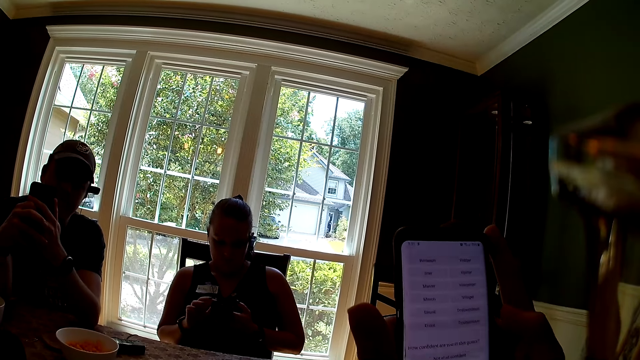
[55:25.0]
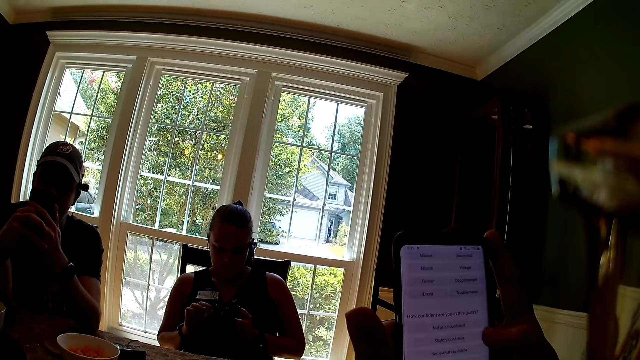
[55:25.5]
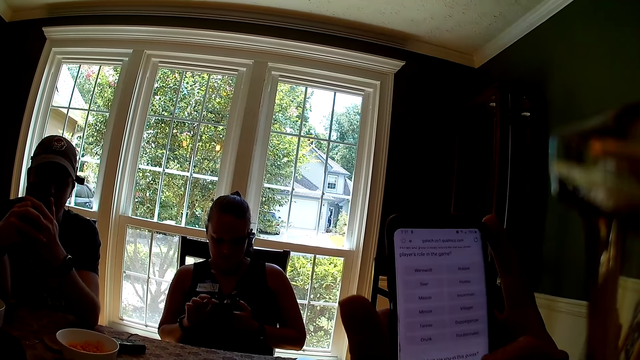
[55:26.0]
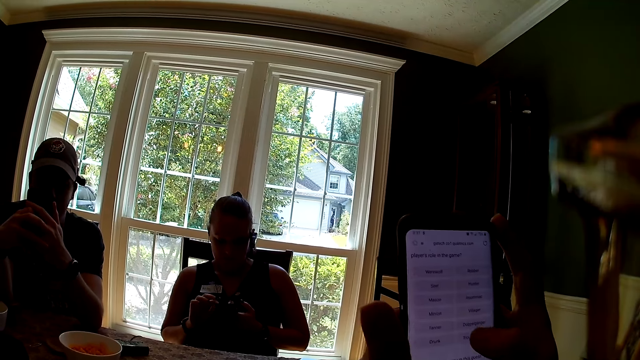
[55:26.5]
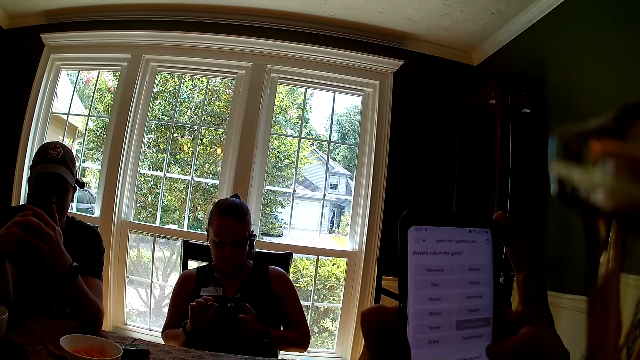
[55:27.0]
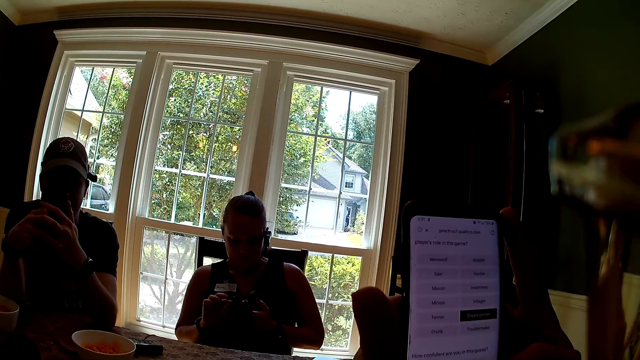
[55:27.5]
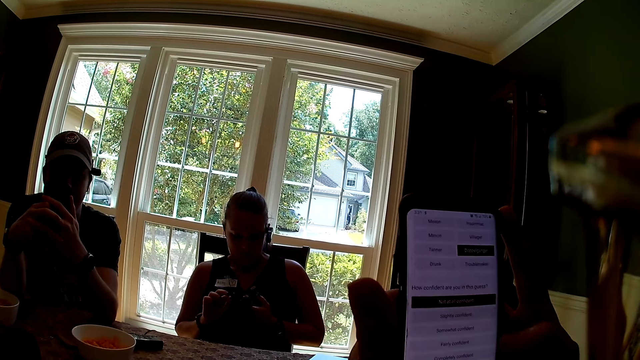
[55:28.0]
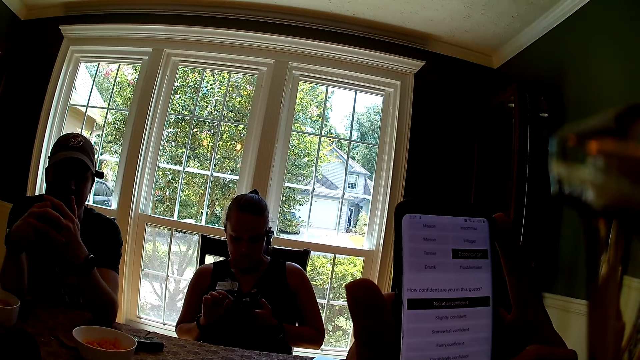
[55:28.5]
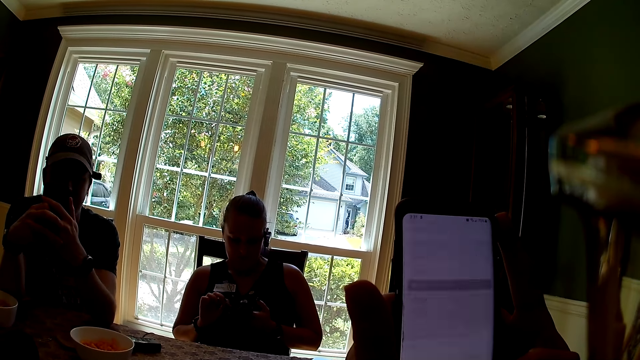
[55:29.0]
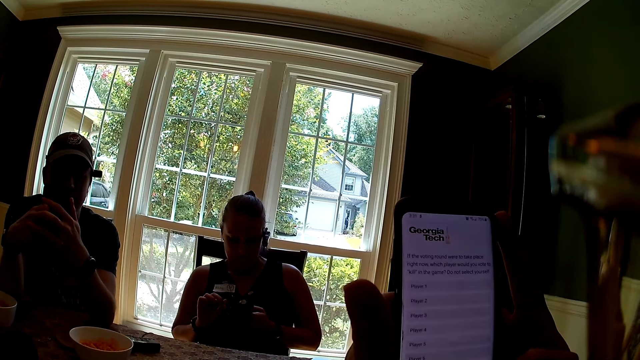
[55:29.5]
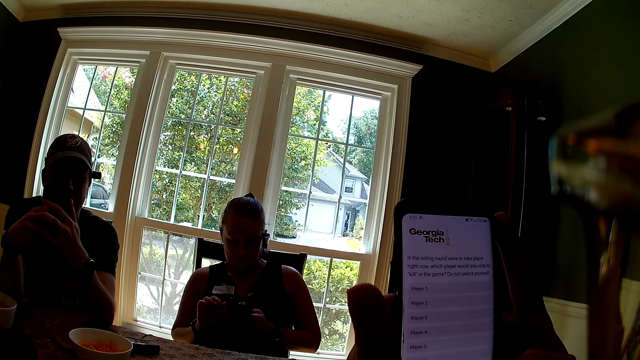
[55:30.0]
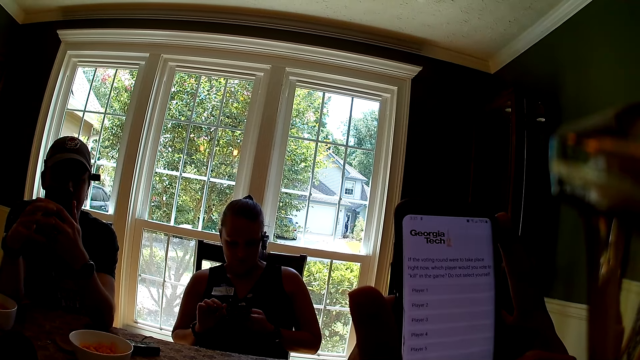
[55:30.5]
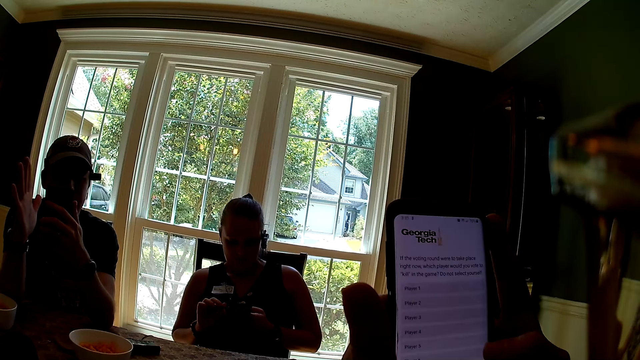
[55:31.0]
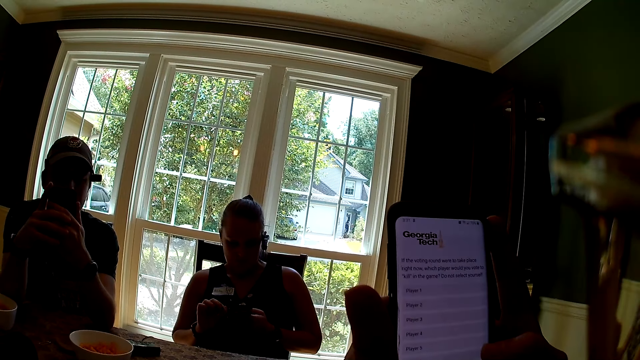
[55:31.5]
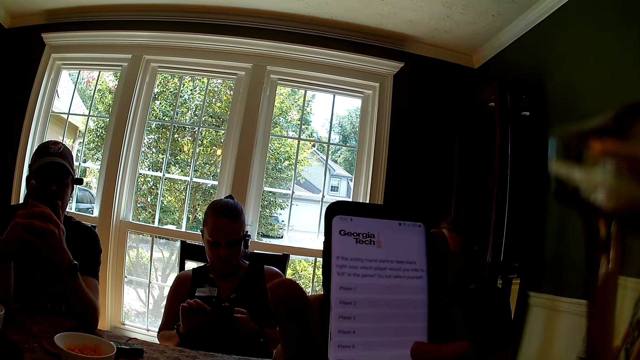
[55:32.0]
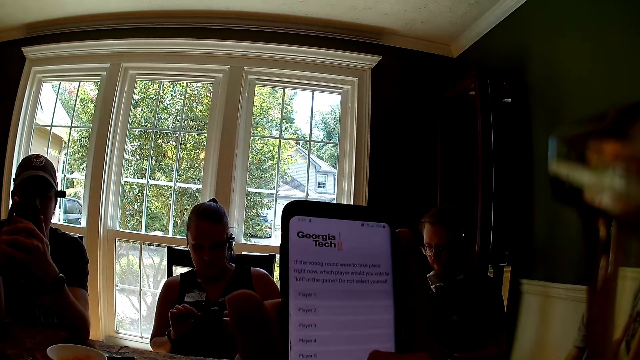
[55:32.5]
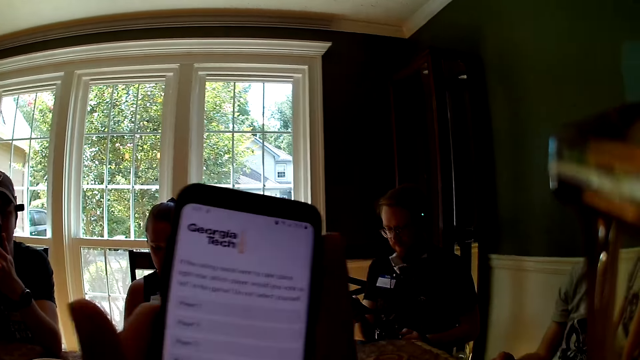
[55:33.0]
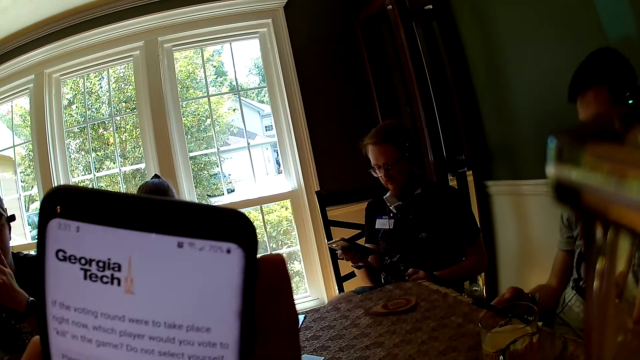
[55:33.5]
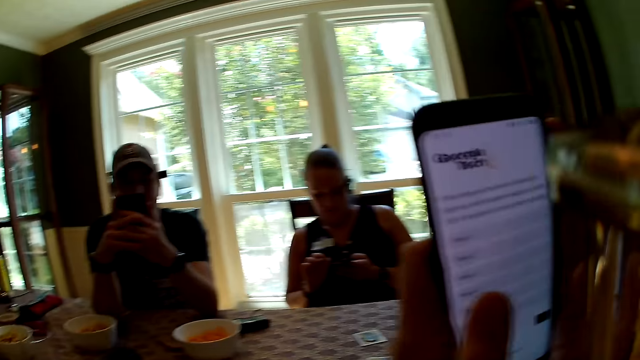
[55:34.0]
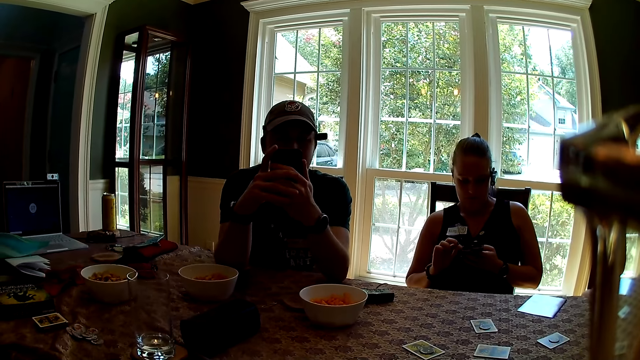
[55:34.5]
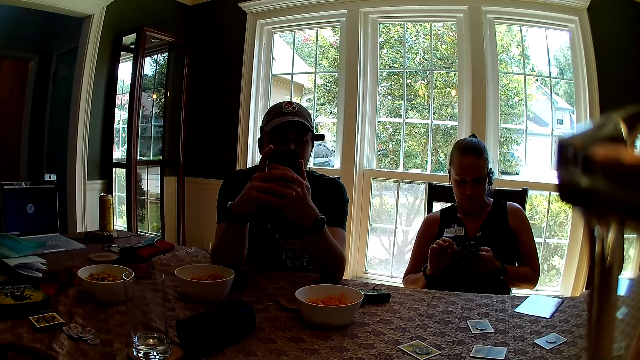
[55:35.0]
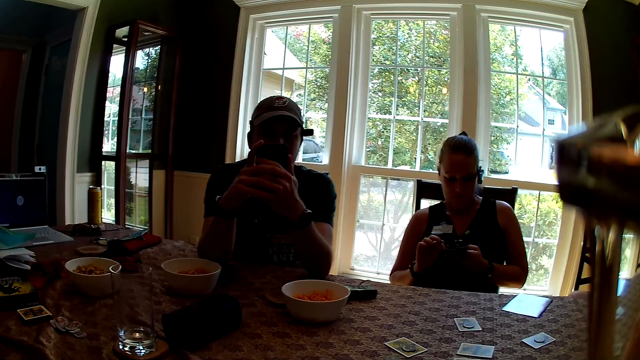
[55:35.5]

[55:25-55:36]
The camera wearer scrolls the phone.

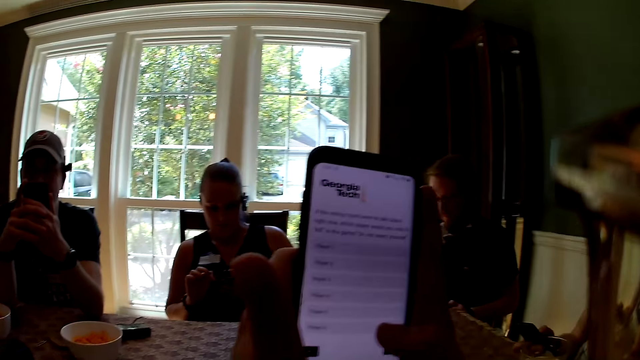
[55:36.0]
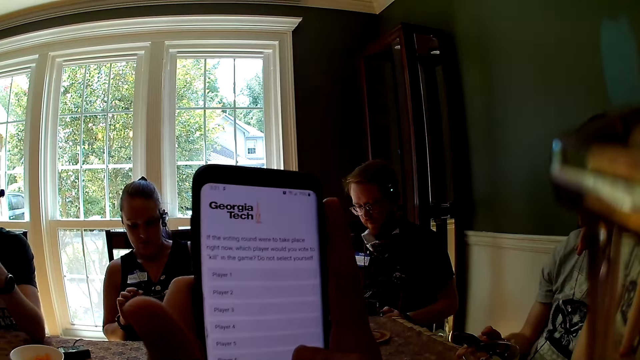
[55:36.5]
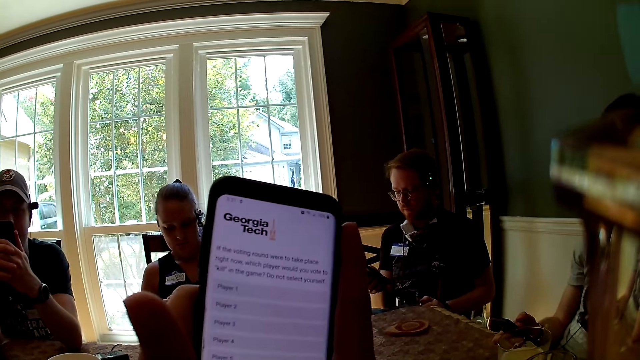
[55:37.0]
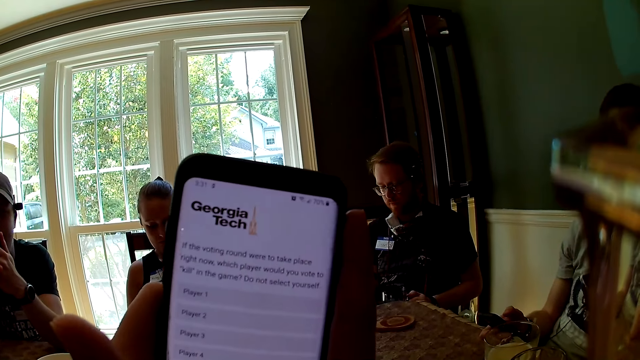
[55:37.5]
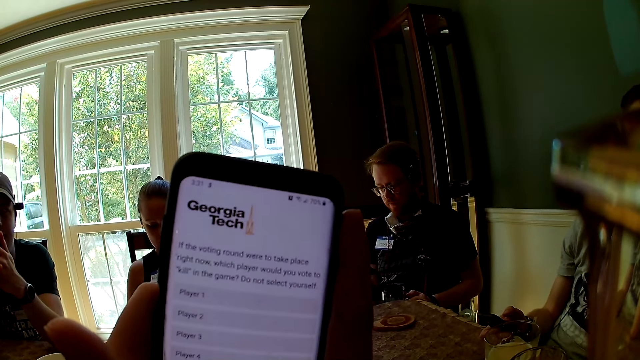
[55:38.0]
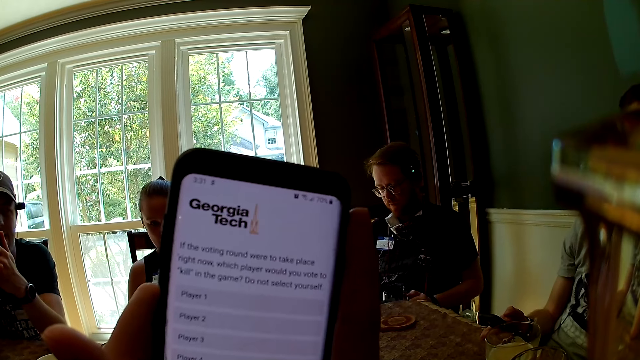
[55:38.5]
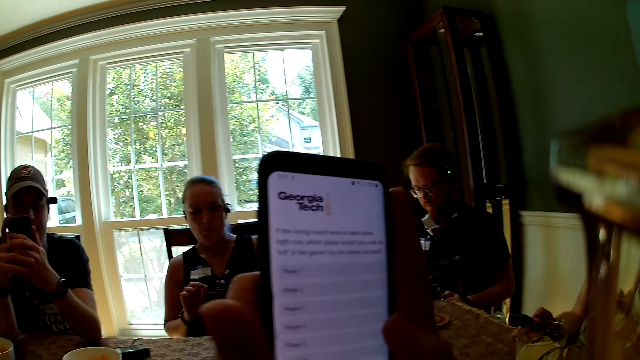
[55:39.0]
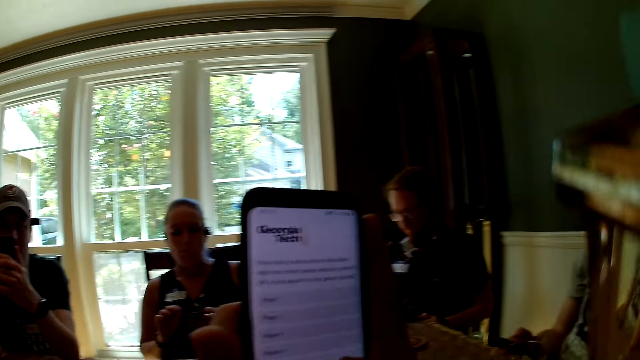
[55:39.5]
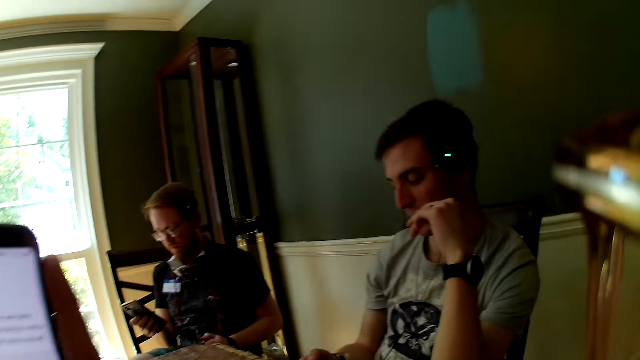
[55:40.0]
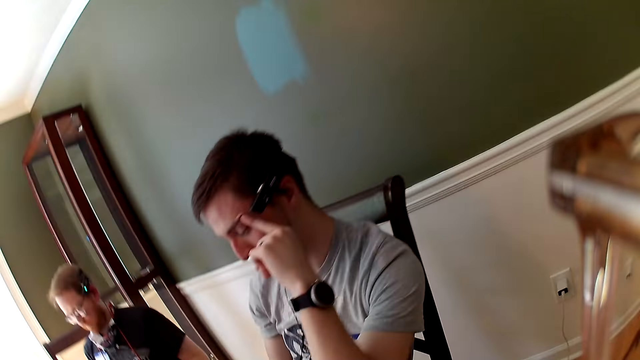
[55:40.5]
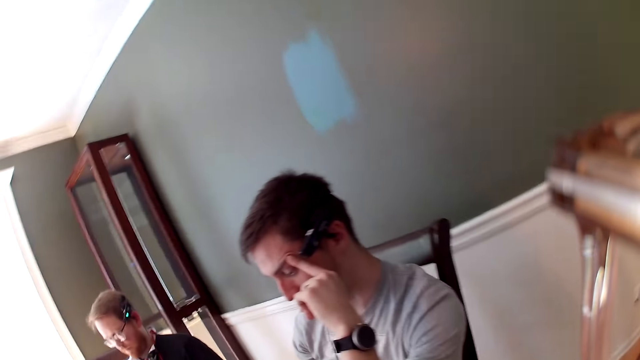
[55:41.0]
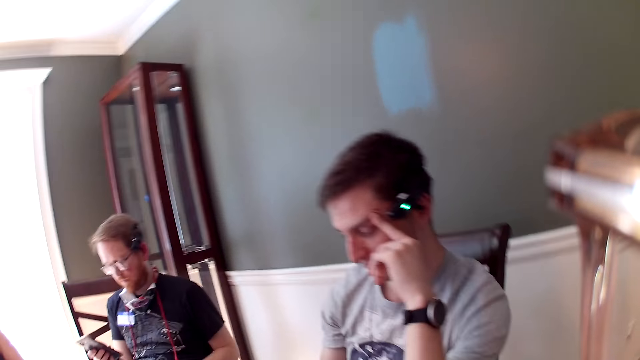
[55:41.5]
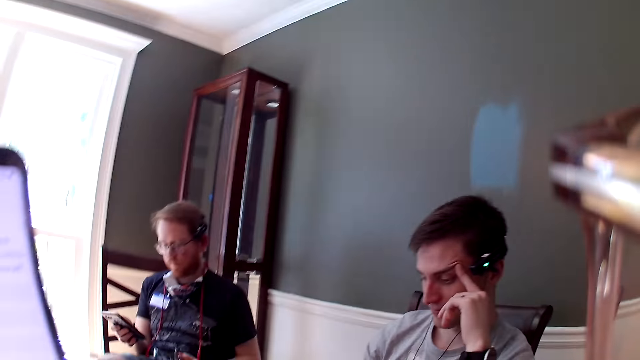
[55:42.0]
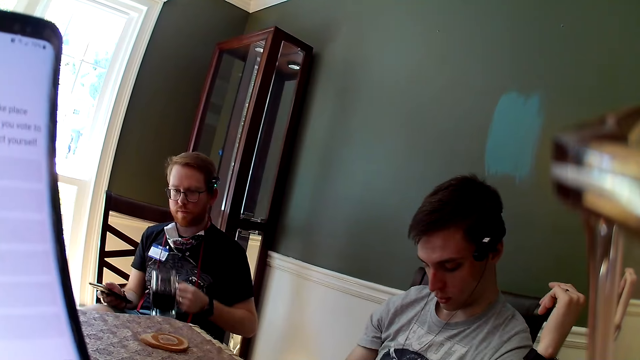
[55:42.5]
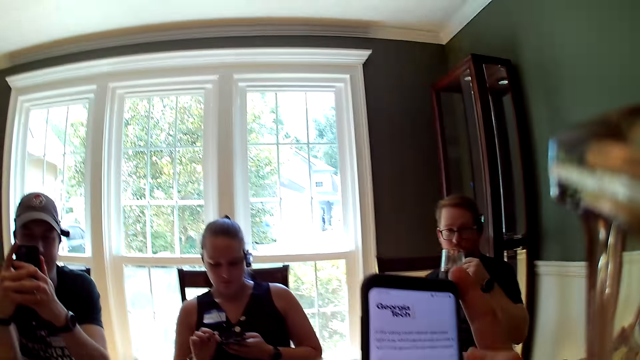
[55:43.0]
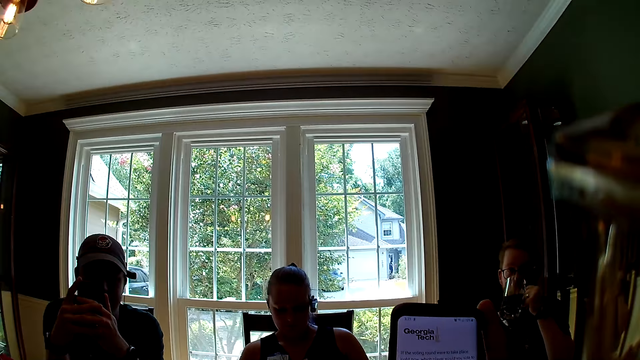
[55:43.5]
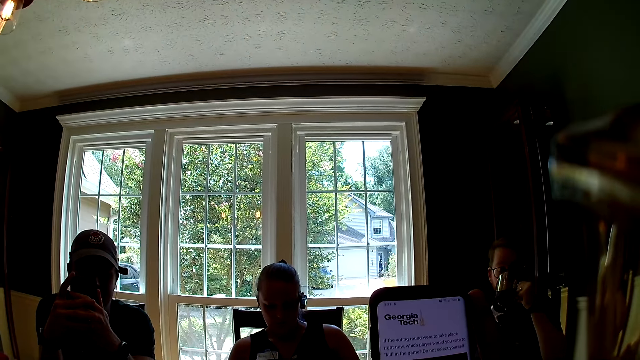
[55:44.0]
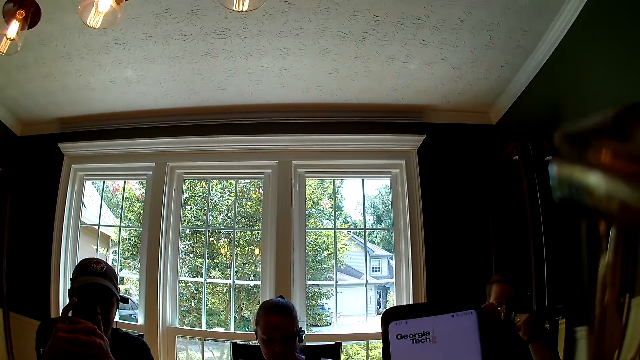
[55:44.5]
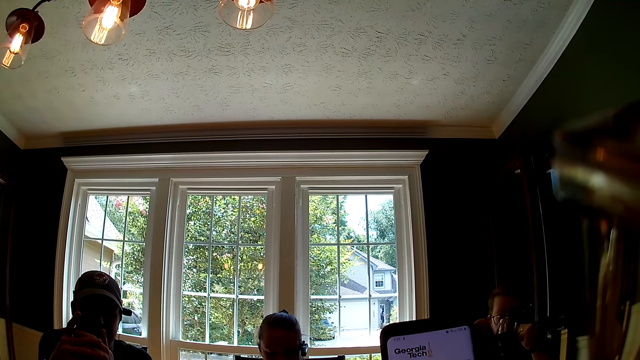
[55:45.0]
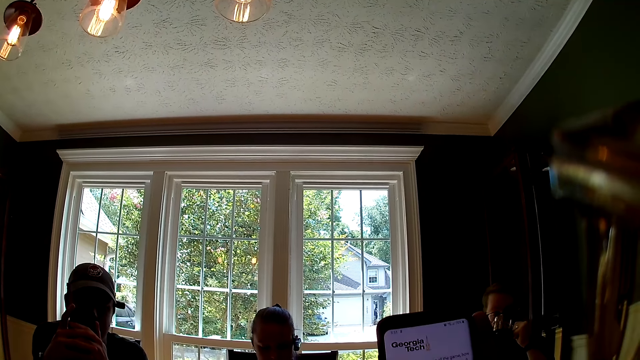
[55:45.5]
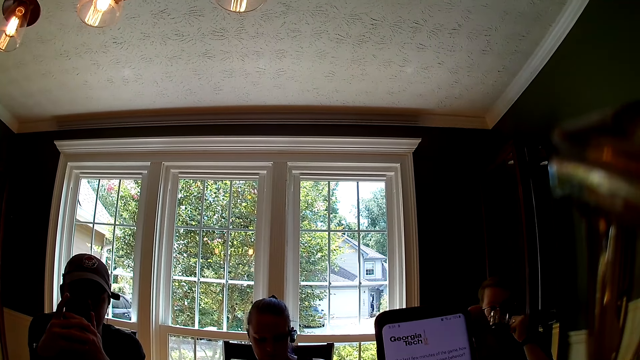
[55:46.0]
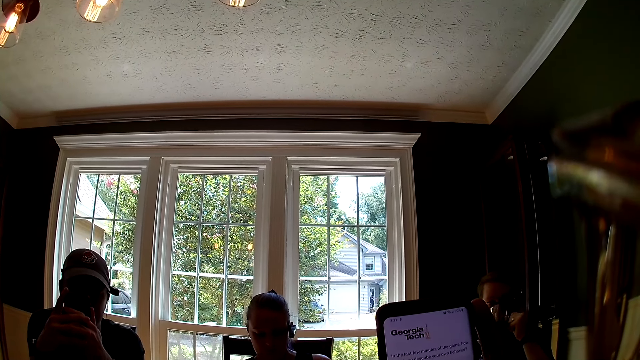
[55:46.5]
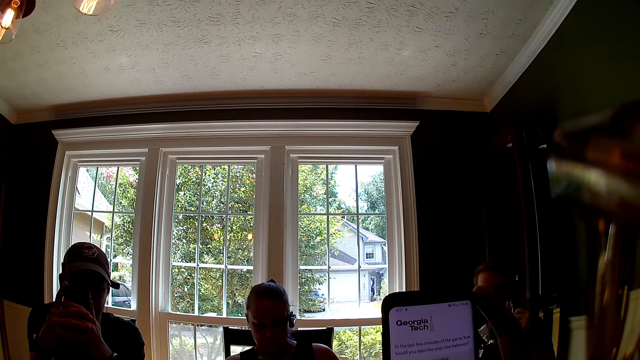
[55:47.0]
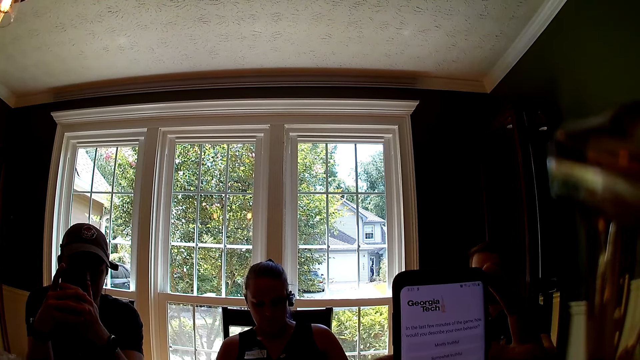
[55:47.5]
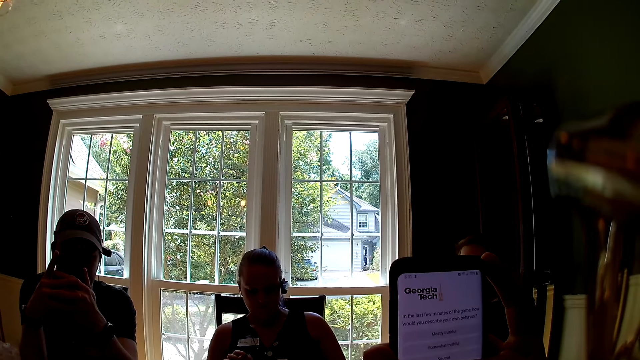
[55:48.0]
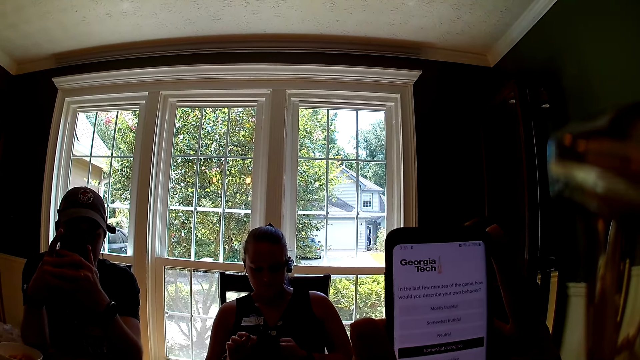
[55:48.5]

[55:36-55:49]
The camera wearer looks at the phone and looks around. The man holds the cup of beer with his left hand. The camera wearer looks at the phone. The man drinks from the cup of beer in his left hand.
